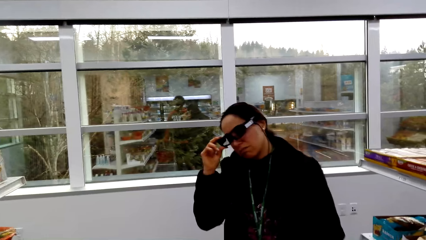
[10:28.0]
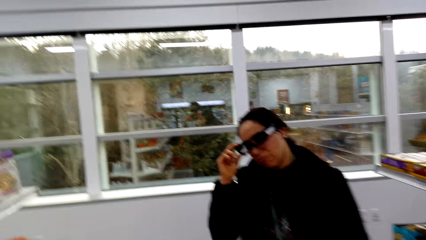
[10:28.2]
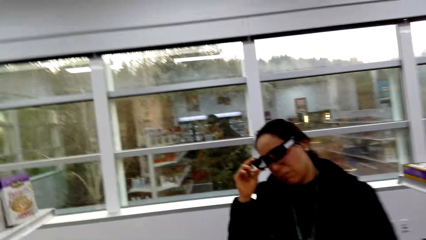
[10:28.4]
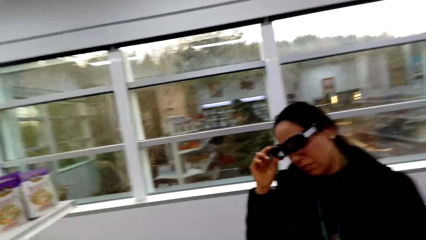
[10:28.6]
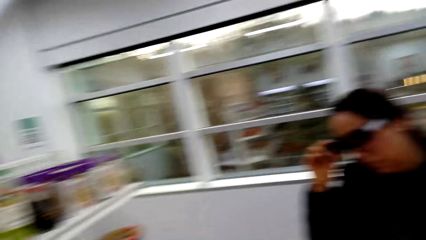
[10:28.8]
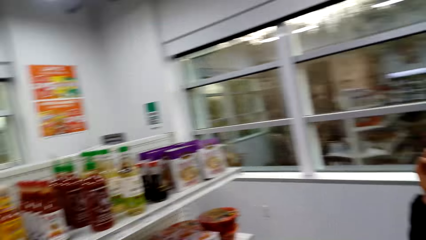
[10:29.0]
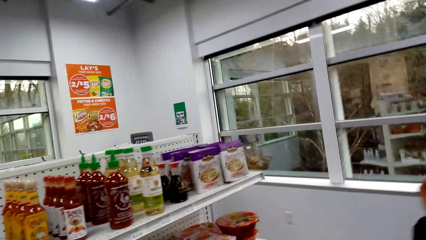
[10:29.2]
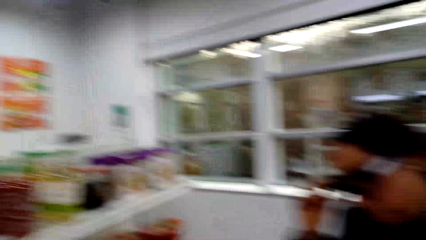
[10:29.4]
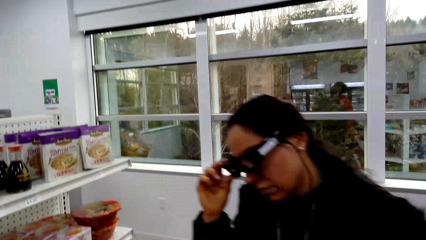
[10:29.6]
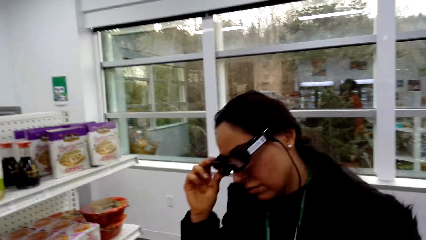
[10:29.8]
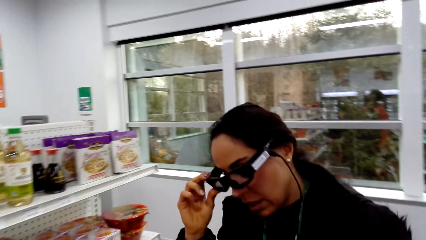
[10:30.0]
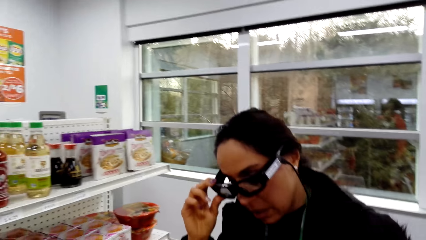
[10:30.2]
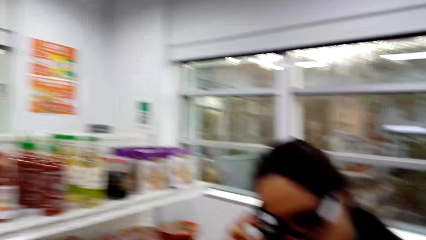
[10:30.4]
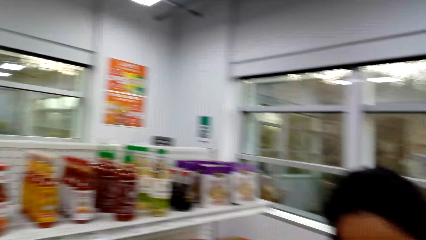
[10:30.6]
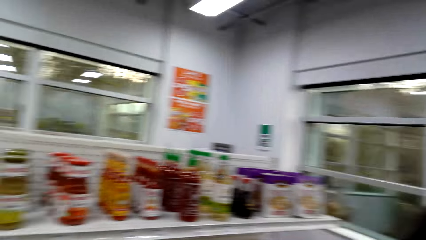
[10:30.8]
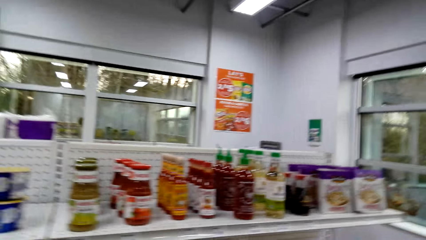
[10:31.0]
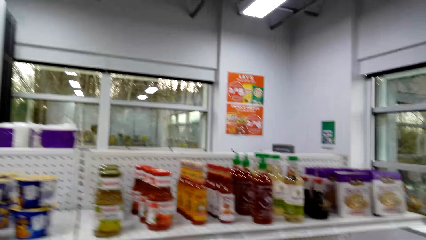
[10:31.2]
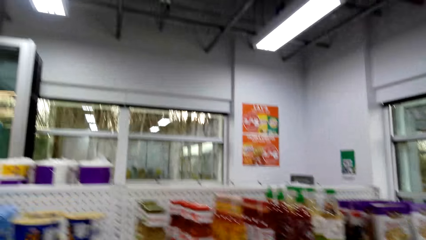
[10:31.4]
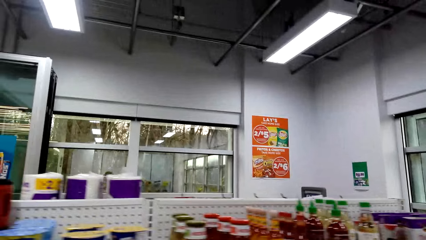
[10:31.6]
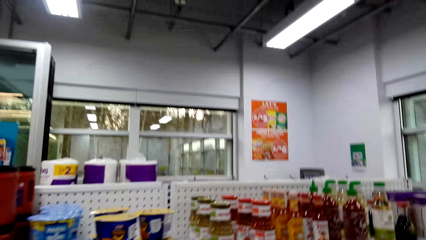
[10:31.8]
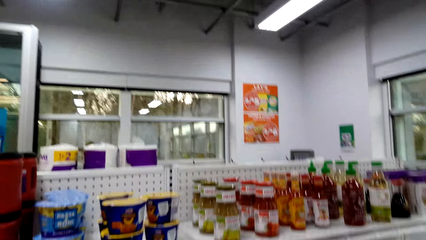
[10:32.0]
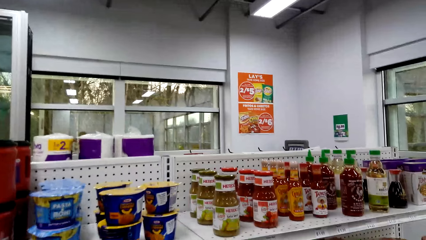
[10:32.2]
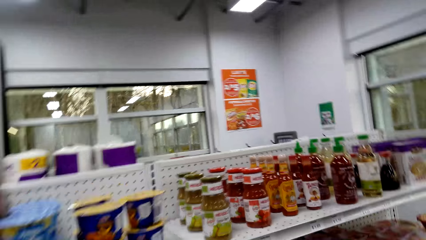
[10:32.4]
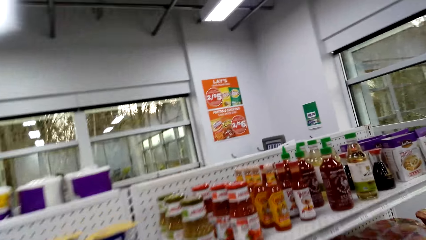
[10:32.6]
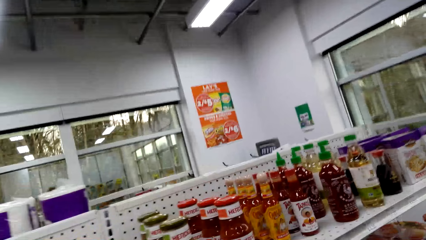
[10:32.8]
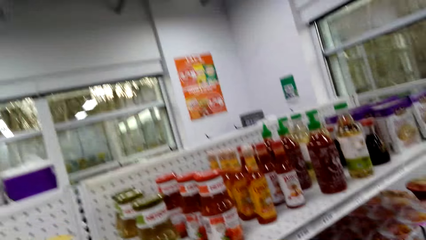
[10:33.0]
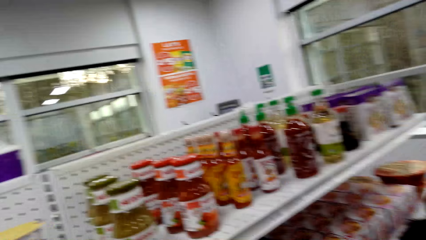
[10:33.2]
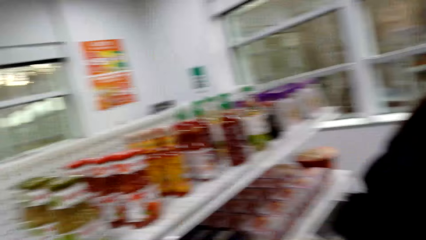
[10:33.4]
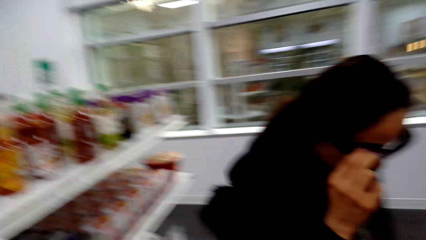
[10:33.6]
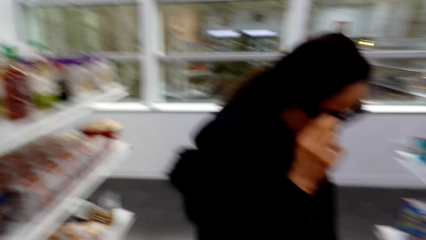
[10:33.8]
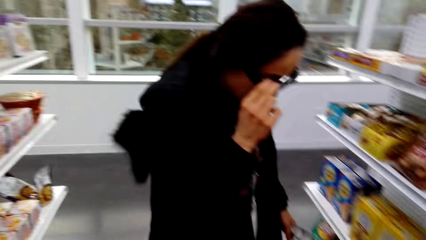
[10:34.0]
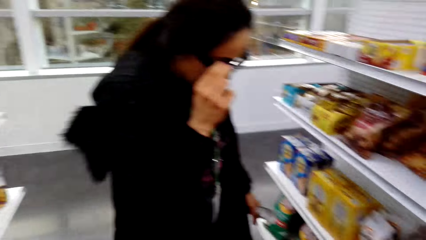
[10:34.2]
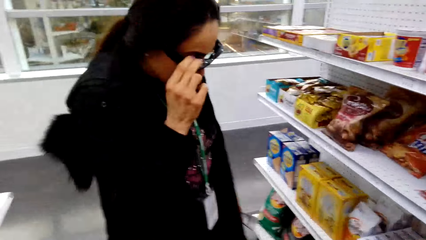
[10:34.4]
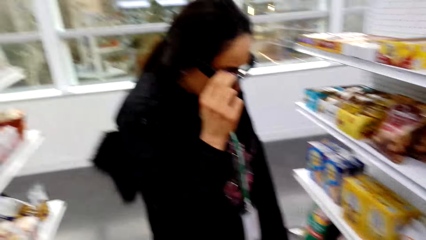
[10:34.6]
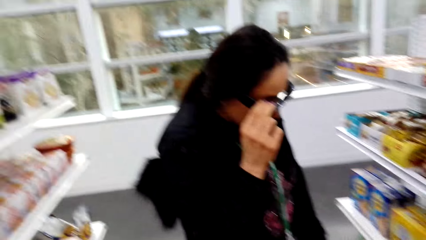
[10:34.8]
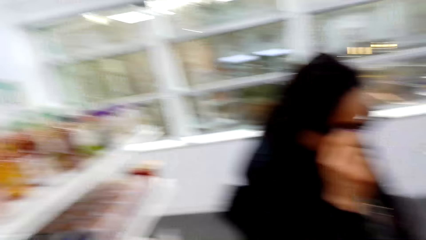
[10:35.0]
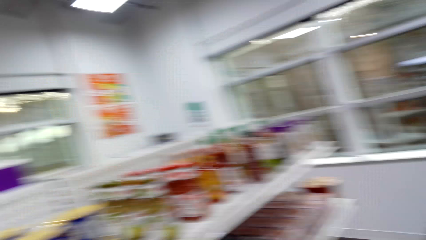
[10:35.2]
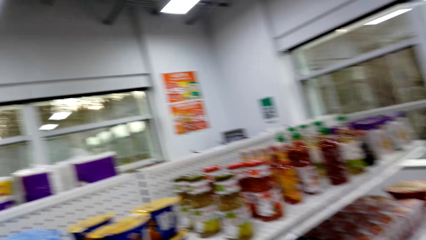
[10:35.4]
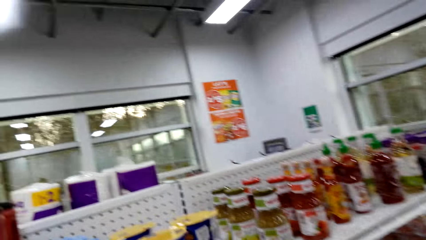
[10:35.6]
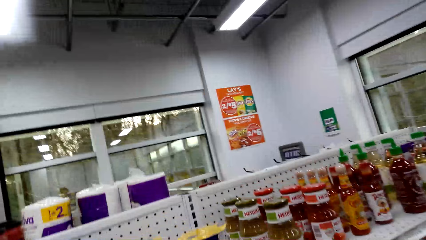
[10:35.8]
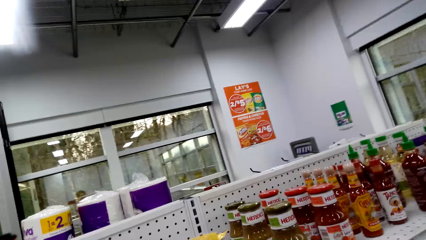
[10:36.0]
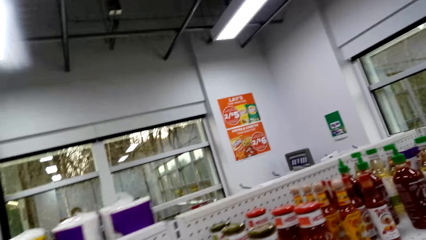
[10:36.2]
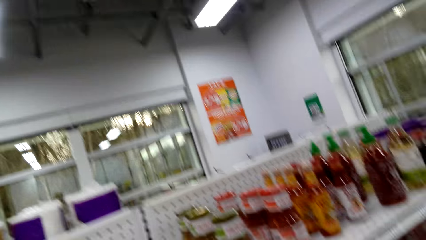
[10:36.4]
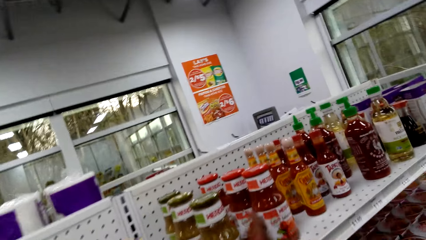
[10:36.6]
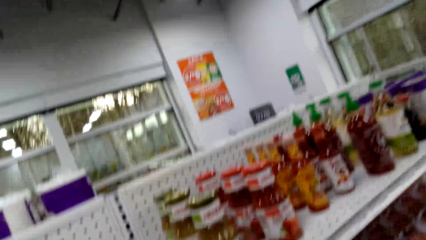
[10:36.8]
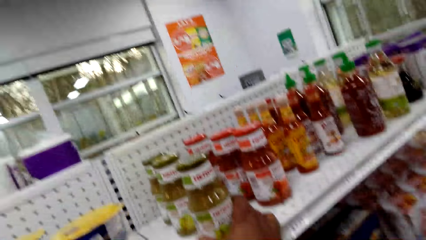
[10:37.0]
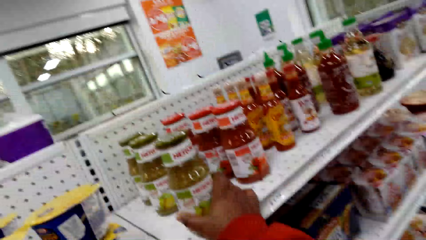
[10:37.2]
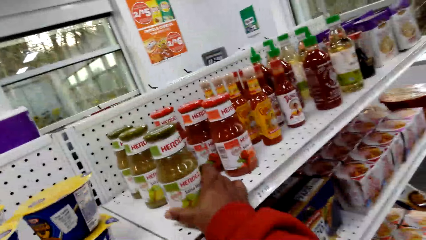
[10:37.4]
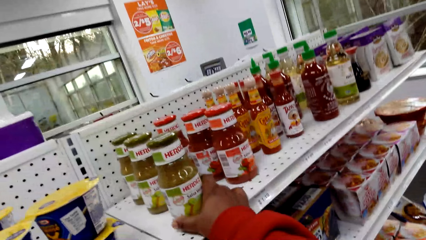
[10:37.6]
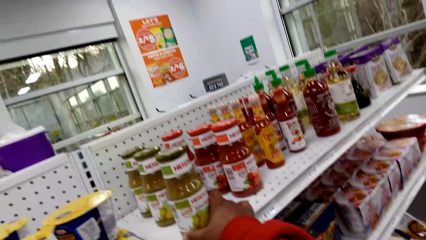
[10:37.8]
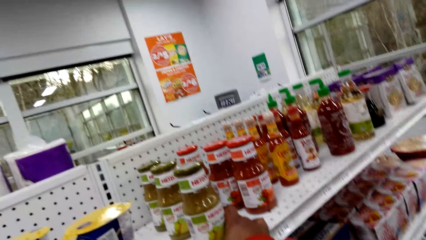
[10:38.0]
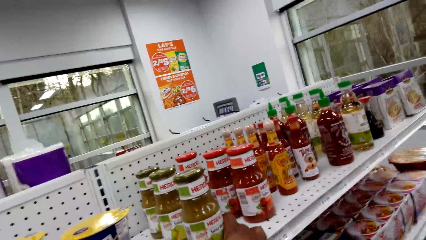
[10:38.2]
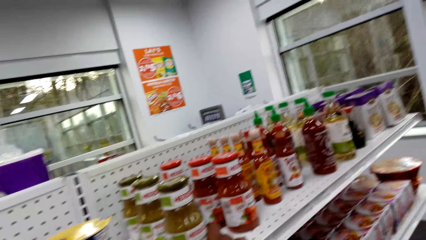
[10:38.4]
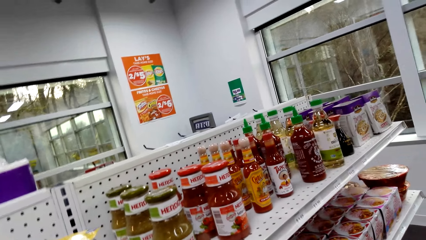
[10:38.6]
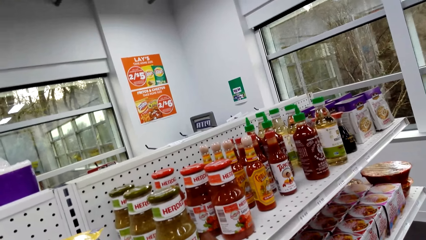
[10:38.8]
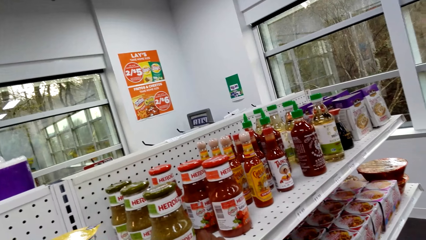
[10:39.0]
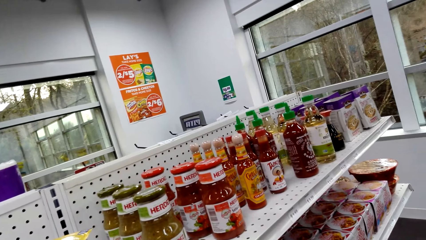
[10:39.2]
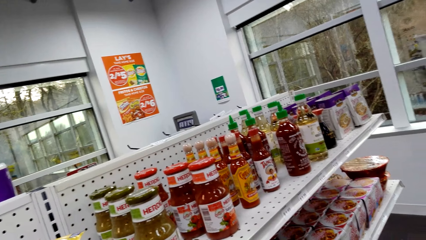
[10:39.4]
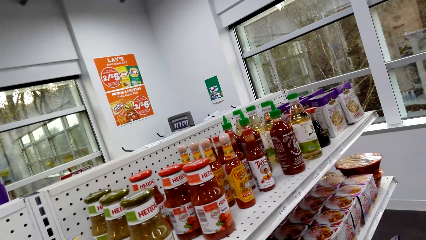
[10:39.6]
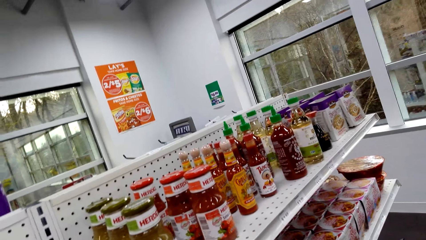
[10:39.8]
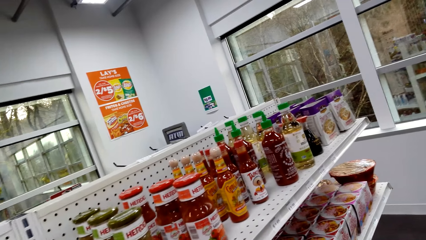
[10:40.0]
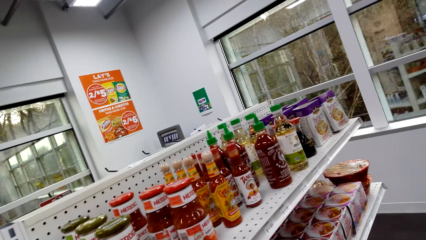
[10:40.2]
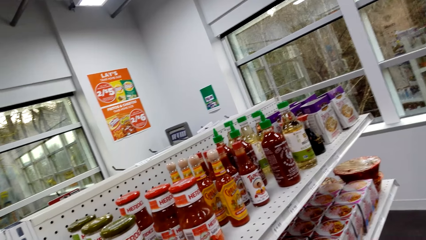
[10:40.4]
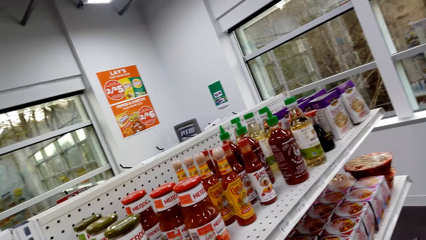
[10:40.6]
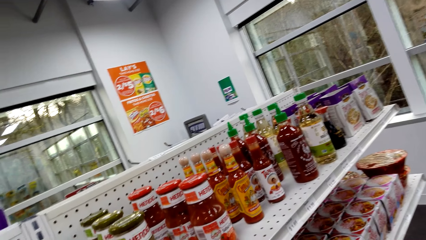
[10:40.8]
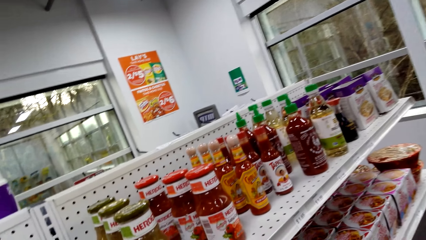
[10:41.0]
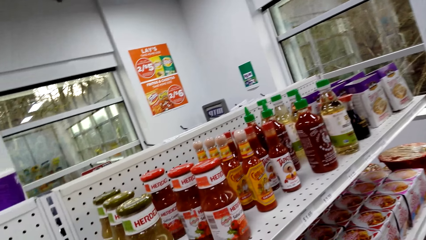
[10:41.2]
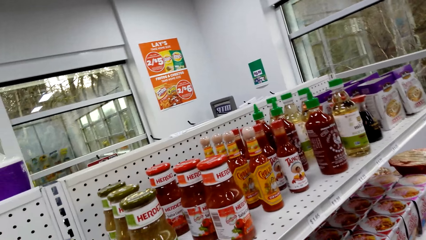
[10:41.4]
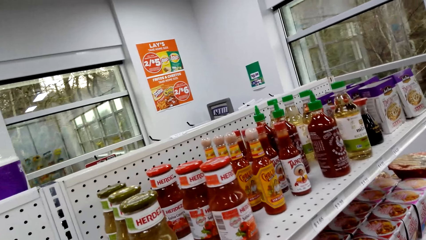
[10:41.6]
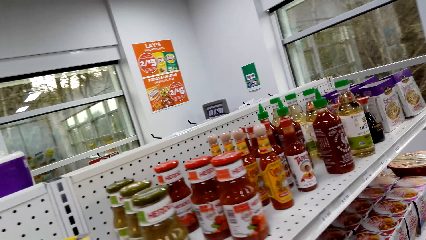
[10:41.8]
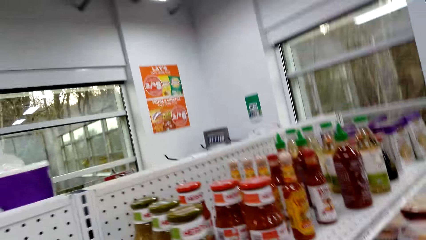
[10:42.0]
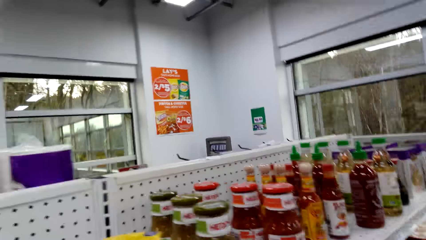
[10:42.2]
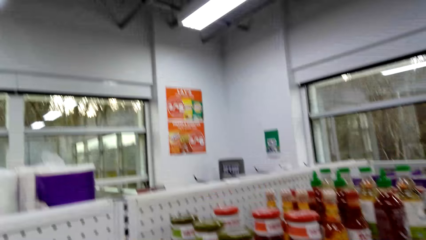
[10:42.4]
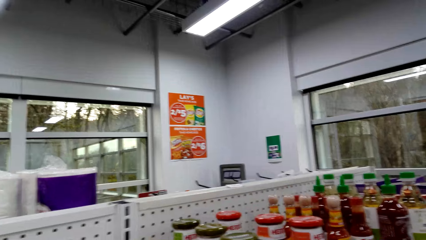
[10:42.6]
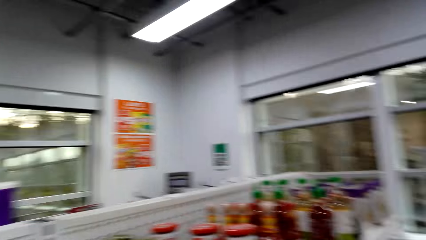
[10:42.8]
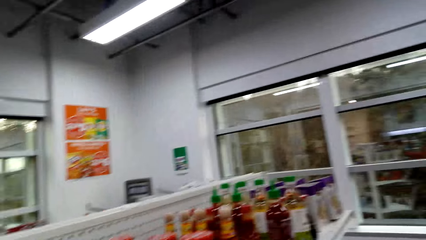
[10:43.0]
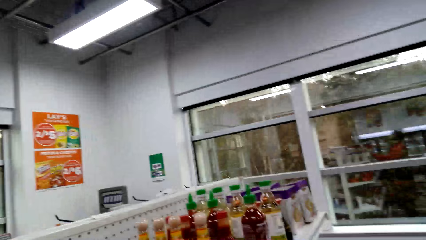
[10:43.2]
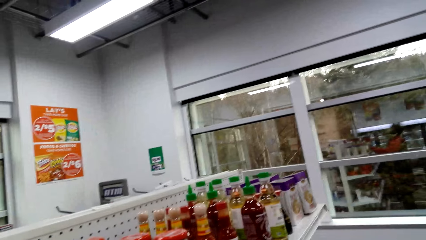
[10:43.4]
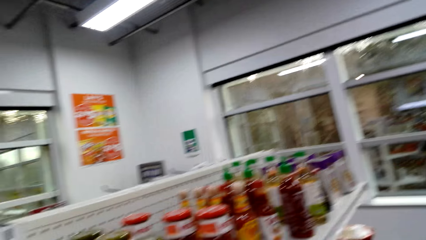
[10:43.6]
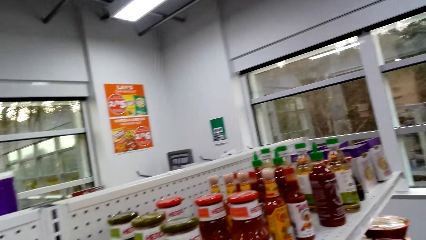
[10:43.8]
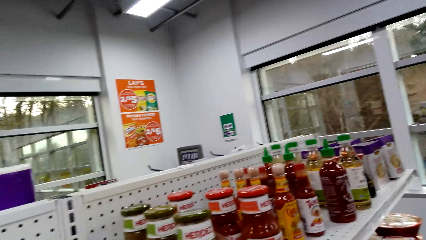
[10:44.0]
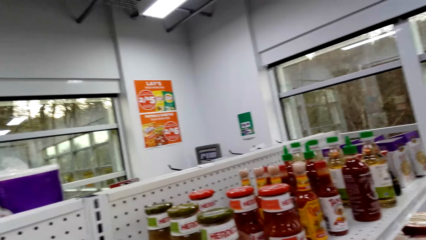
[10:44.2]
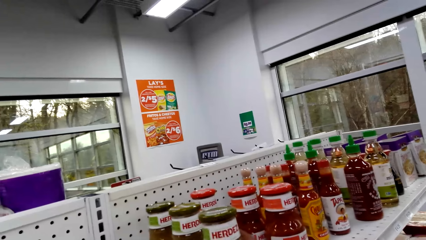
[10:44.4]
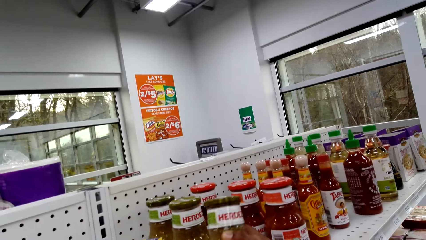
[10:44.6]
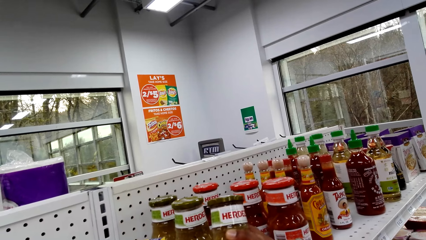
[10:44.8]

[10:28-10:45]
The camera wearer looks around. They look at something. They pick up something on the shelf. They stare at the shelf.
